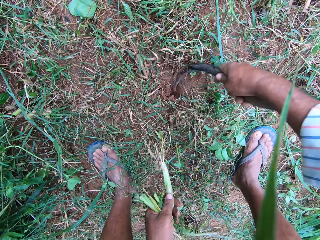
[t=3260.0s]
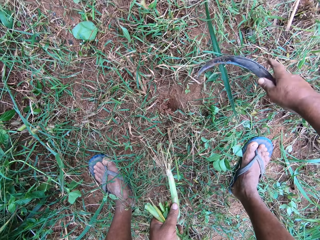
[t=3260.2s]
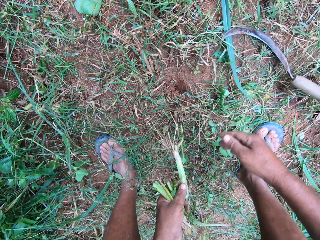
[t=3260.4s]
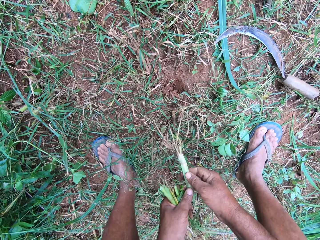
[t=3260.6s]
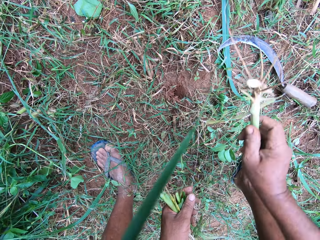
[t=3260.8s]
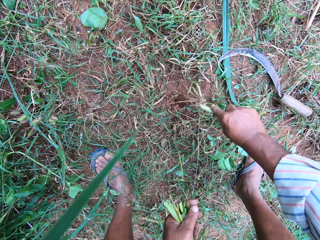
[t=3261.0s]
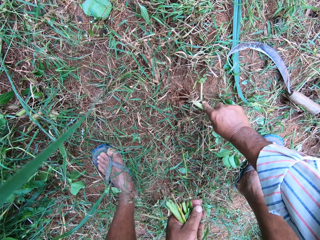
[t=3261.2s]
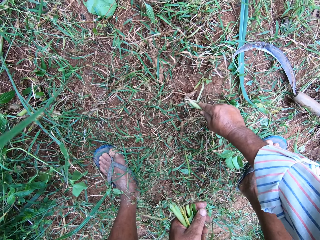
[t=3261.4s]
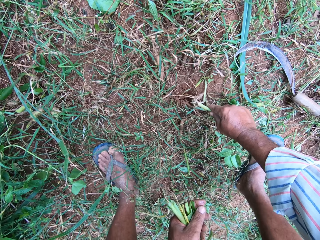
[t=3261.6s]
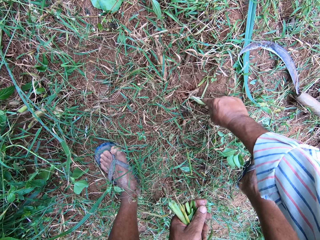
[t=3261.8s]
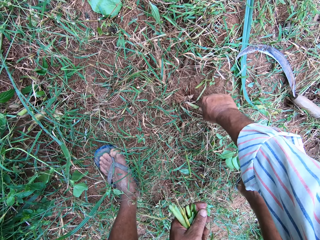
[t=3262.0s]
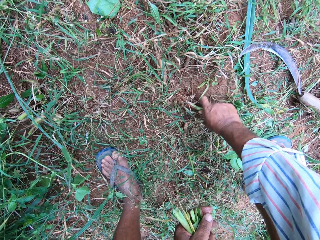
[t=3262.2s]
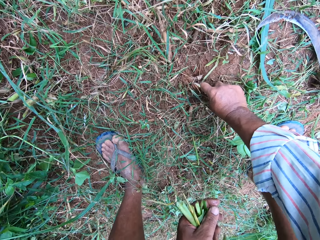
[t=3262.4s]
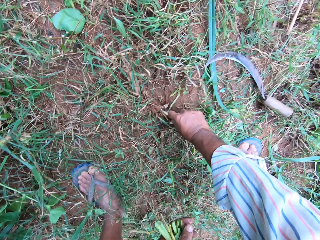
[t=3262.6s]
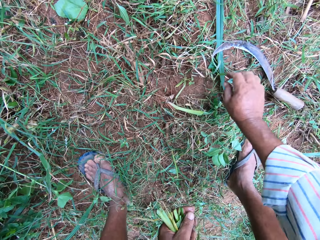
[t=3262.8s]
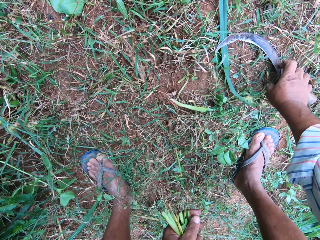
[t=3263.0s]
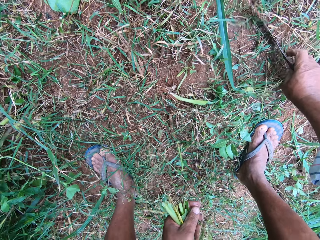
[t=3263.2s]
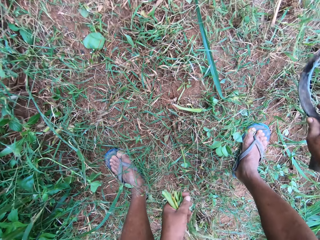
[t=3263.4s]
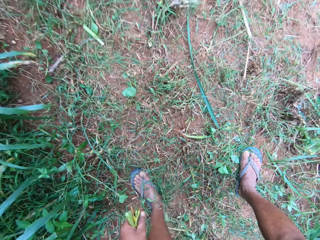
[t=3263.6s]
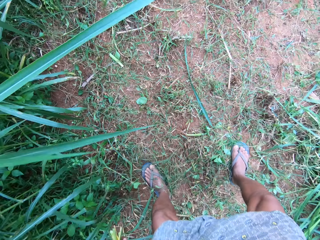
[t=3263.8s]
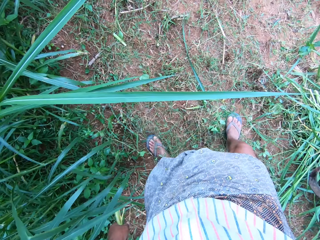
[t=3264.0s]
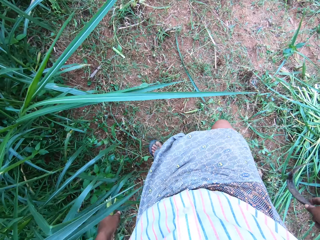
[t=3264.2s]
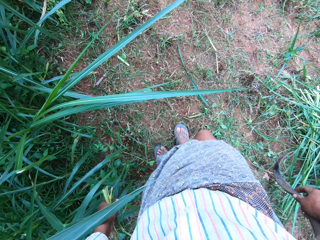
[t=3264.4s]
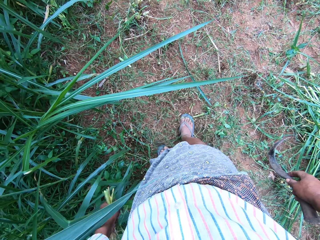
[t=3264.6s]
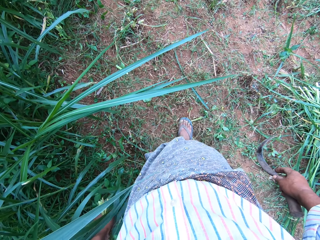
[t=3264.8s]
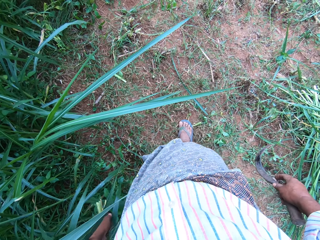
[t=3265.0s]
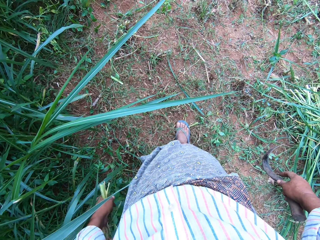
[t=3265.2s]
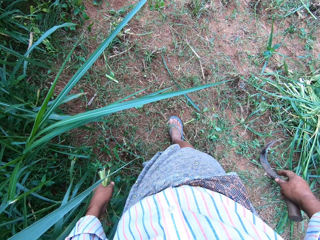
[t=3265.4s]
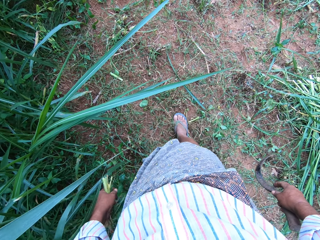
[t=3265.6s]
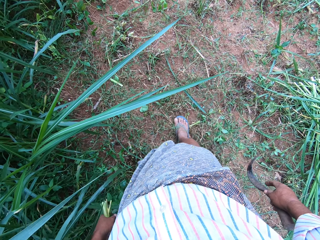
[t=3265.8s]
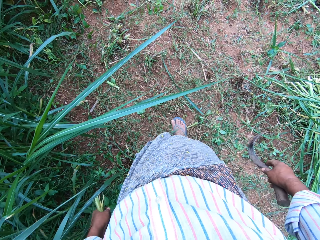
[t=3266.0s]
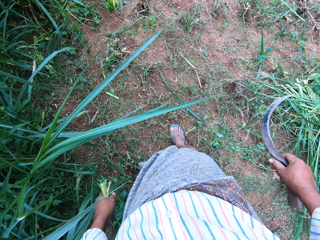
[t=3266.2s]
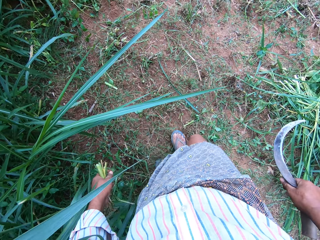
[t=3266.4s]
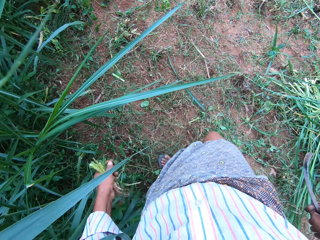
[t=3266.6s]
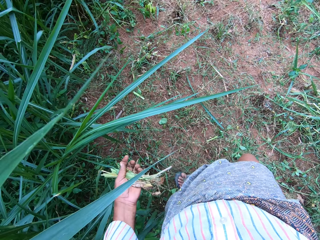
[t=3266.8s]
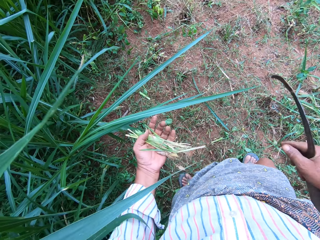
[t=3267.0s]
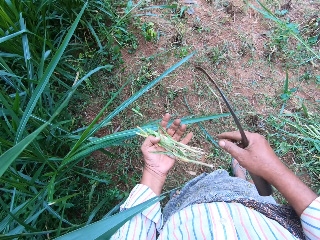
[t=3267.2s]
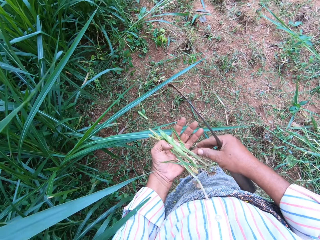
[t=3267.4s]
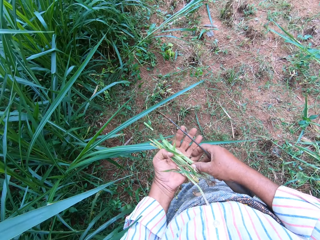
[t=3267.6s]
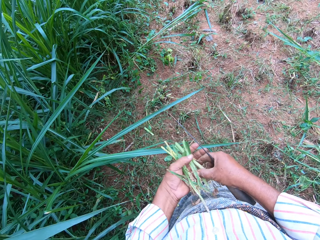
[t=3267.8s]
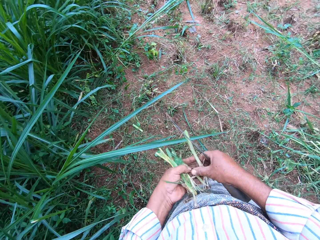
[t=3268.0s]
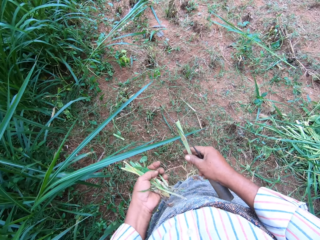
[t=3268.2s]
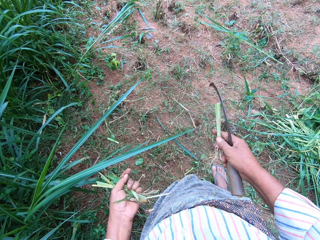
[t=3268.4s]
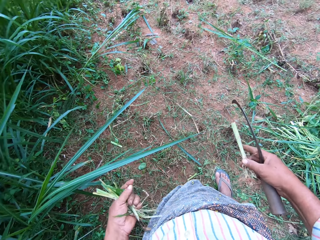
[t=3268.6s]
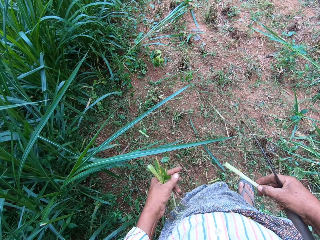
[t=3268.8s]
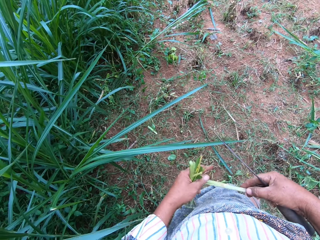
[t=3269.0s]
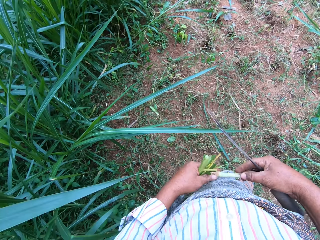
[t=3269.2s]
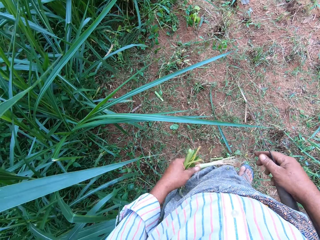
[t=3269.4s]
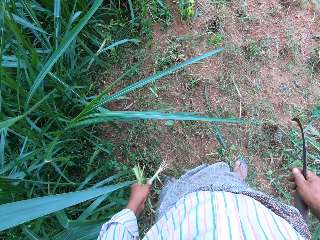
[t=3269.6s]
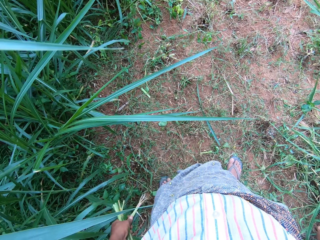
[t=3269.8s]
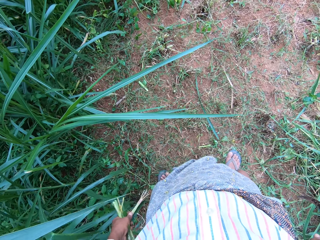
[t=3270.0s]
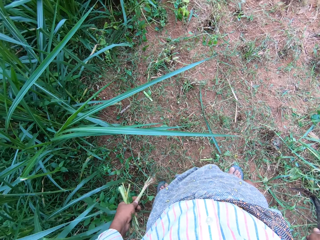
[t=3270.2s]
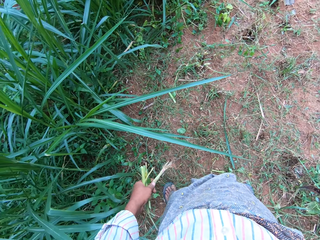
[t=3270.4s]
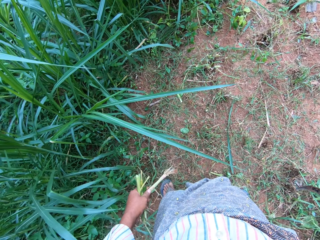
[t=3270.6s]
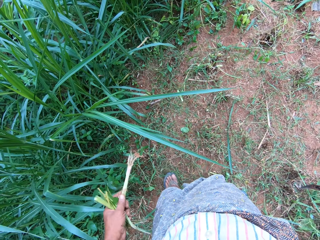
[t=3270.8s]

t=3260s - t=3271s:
The camera wearer drops the hand sickle on the ground. He puts the root in the ground. He picks the hand sickle from the ground. He closes the root hole on the ground with his leg. He picks a root from the roots in his hand.

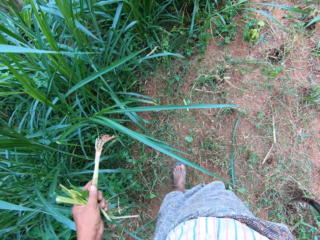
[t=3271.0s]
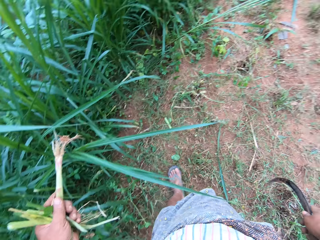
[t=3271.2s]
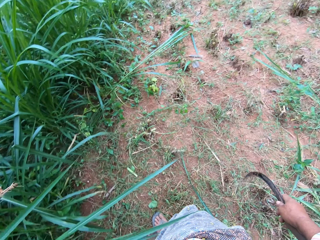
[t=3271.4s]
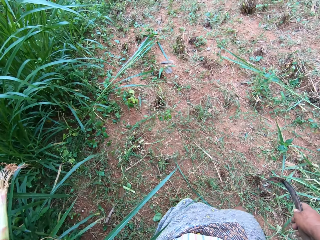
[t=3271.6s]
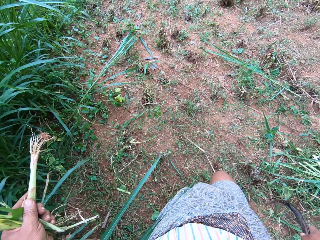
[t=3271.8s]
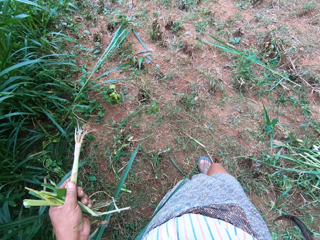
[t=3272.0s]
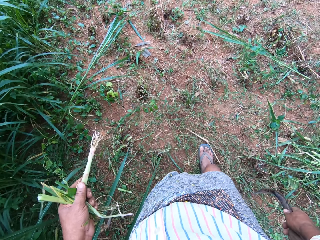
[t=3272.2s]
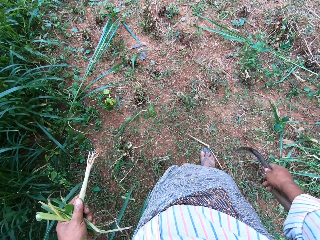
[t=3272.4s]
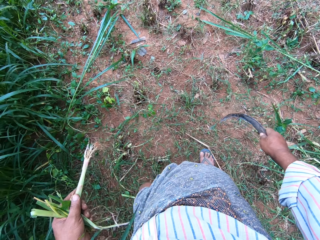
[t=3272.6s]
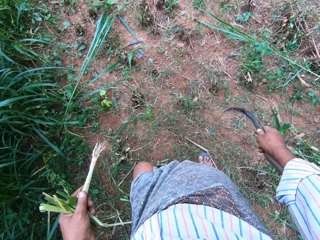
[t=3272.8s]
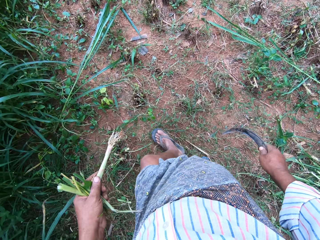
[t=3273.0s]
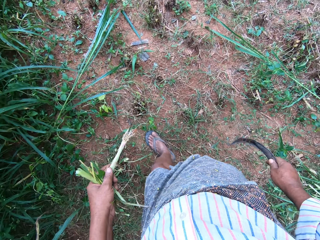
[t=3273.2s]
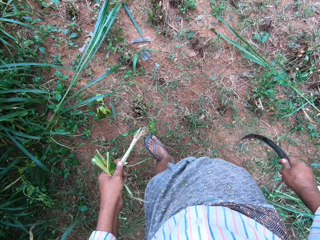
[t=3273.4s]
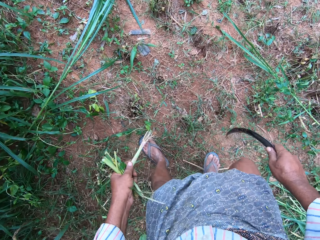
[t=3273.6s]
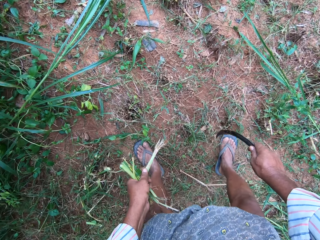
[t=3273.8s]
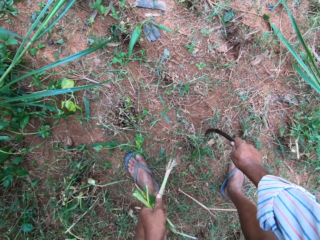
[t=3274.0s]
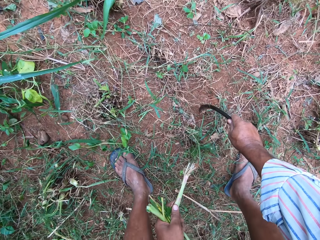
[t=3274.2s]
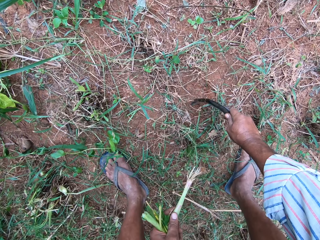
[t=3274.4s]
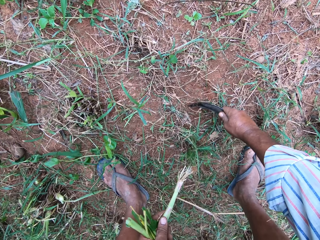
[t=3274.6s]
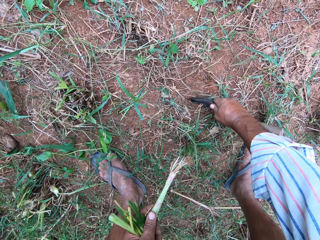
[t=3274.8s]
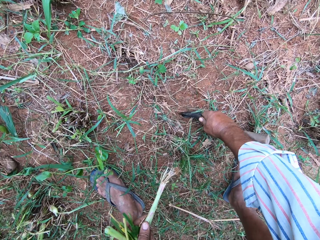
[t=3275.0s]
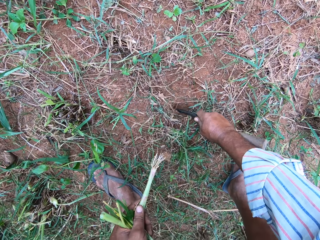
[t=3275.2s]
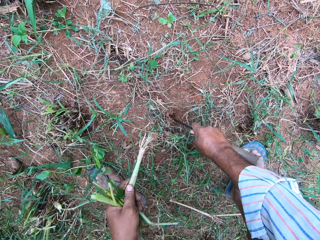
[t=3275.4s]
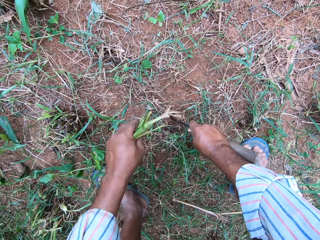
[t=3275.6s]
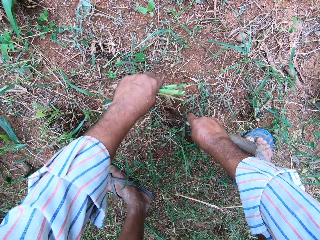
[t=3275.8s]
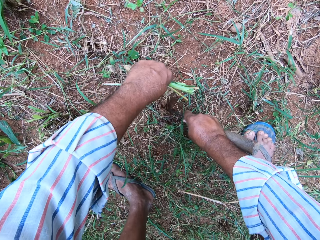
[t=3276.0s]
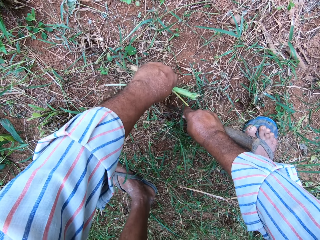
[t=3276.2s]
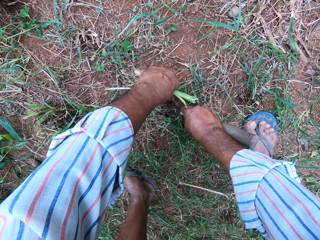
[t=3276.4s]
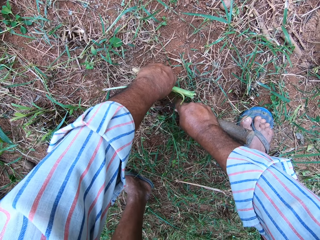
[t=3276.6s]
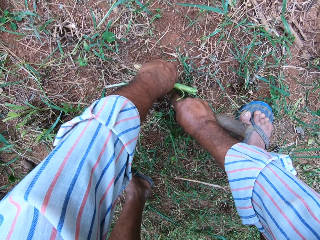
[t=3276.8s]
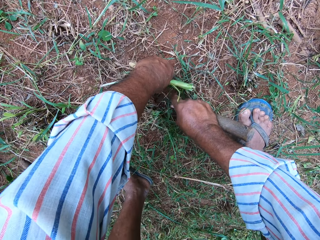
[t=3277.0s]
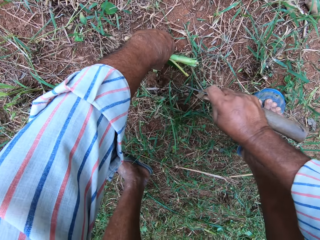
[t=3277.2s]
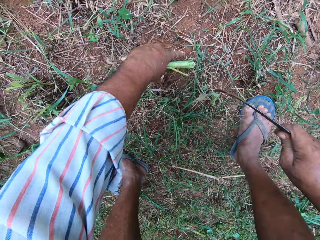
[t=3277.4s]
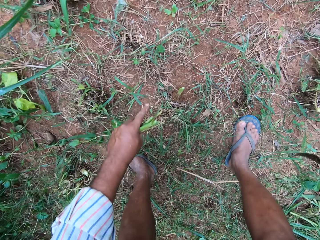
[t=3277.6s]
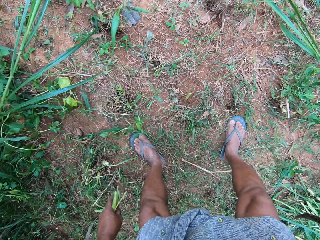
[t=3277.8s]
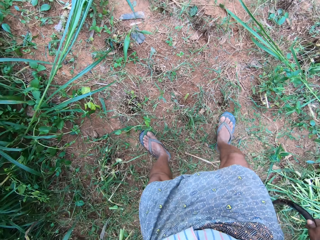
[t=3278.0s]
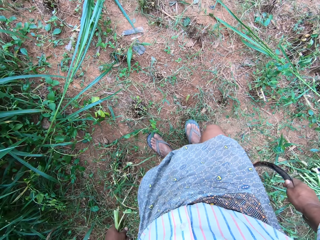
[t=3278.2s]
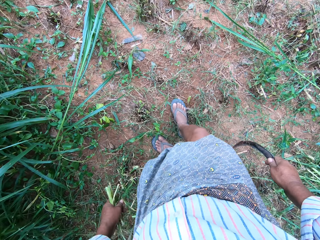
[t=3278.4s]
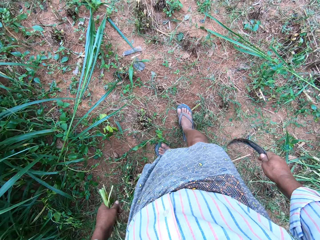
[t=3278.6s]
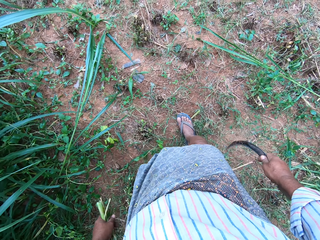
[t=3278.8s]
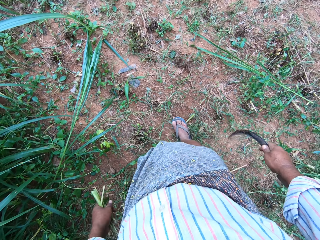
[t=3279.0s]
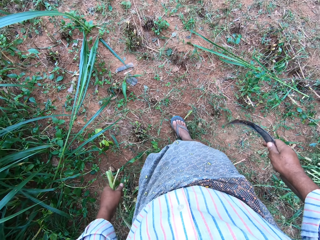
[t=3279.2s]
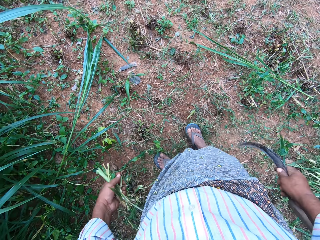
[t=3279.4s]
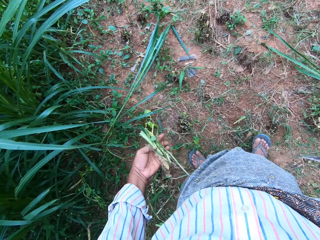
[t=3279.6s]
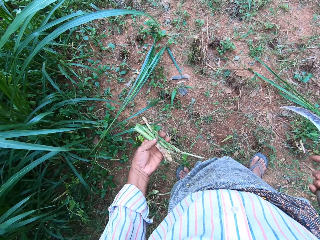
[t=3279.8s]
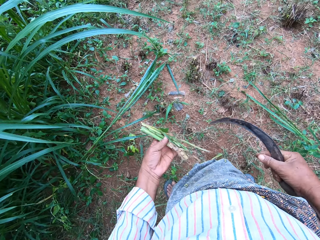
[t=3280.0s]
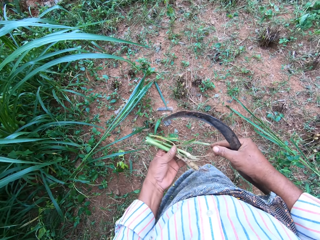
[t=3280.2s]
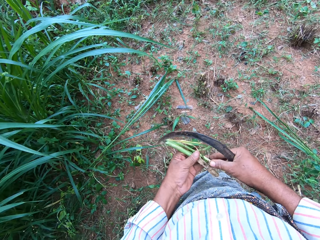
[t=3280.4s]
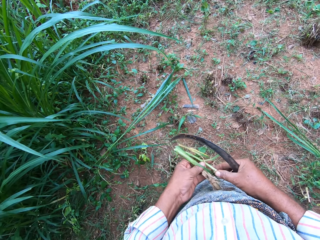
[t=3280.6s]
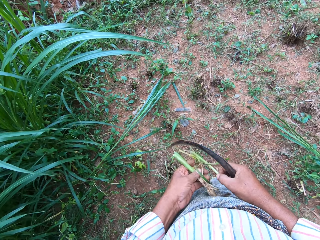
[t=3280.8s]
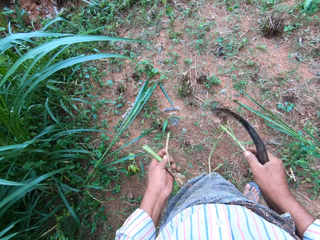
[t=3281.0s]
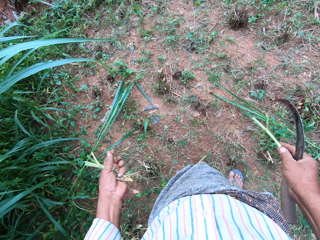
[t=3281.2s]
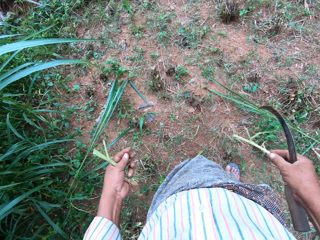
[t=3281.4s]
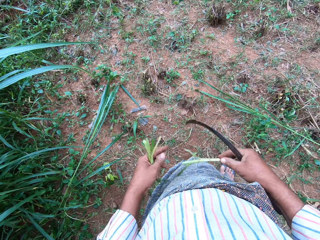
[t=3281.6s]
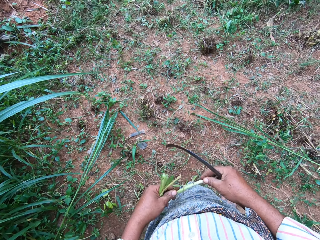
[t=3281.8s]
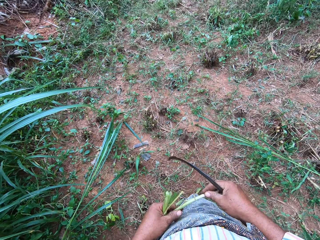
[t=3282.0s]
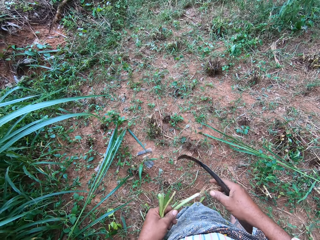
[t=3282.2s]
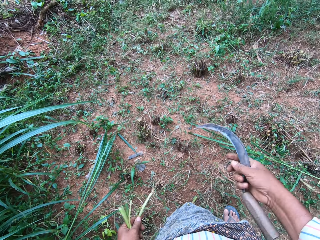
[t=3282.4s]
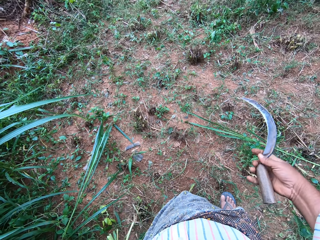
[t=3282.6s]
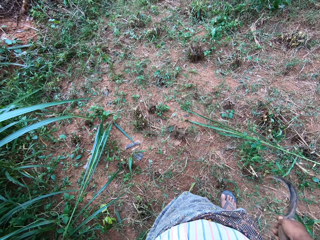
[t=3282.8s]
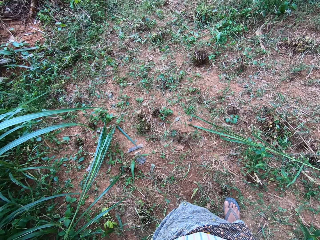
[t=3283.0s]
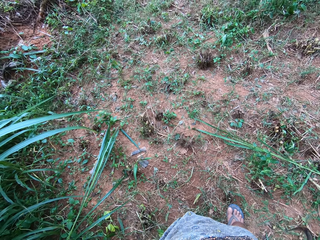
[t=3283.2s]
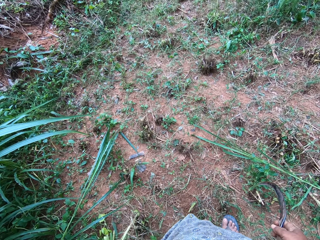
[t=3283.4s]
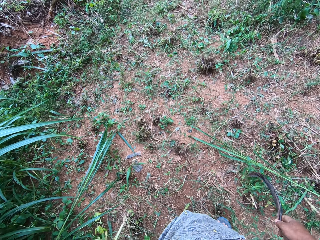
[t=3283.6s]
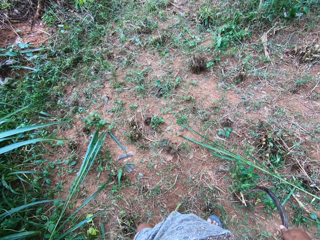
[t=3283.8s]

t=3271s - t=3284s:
The camera wearer walks a few steps. He digs the ground with the hand sickle. He puts the root in the ground. He closes the root hole on the ground with his leg. He moves his leg. He picks a root from the roots in his hand.
